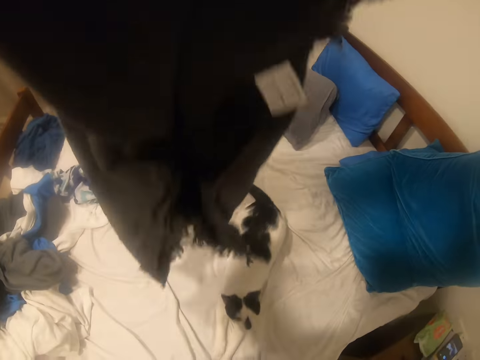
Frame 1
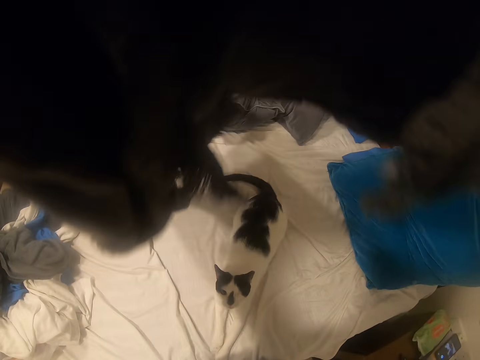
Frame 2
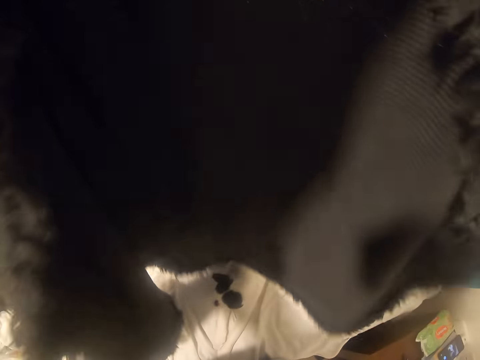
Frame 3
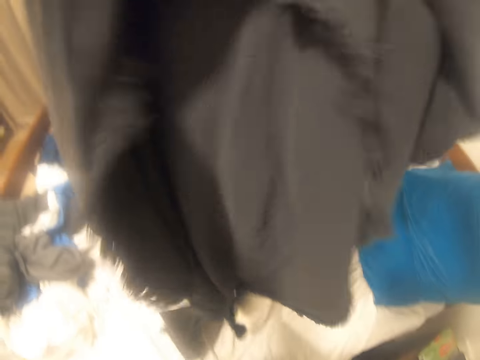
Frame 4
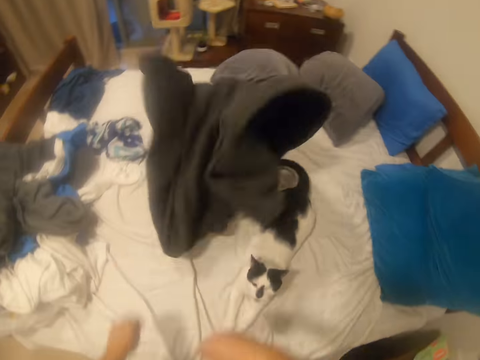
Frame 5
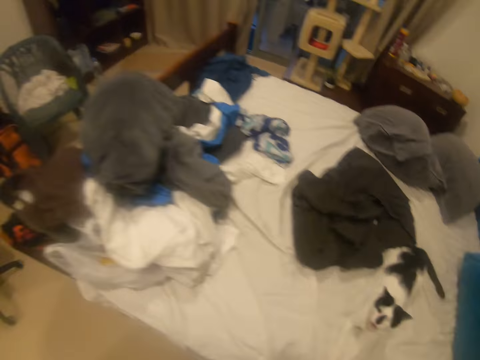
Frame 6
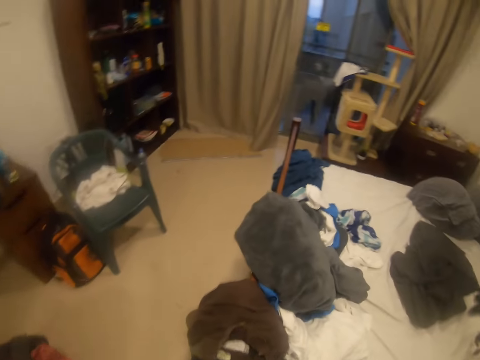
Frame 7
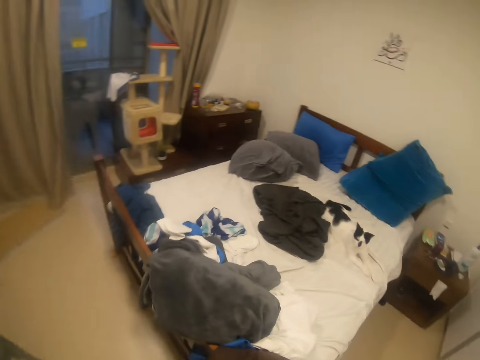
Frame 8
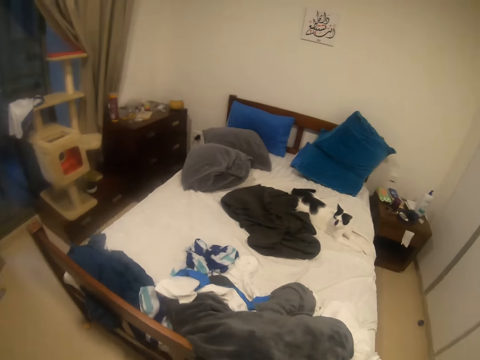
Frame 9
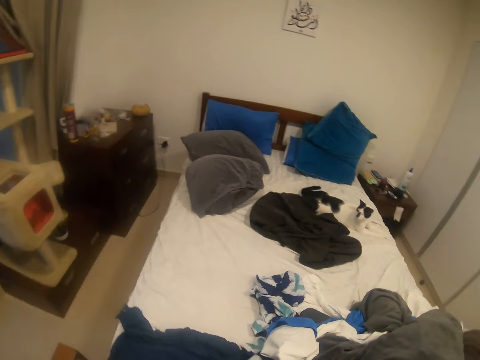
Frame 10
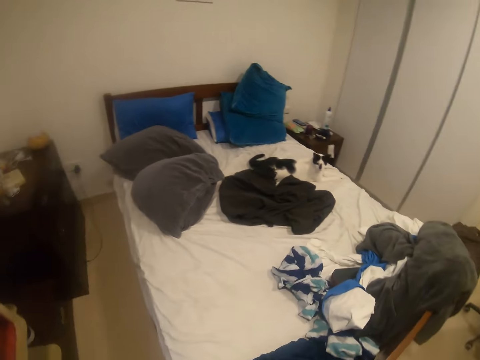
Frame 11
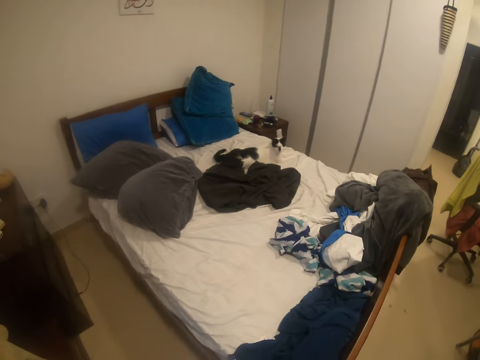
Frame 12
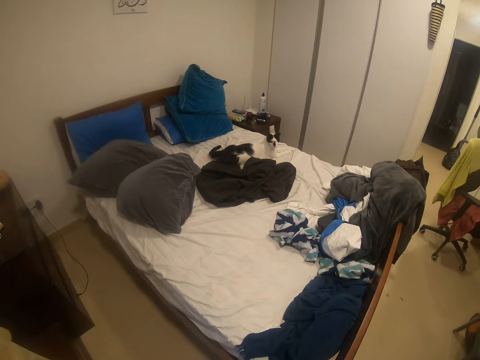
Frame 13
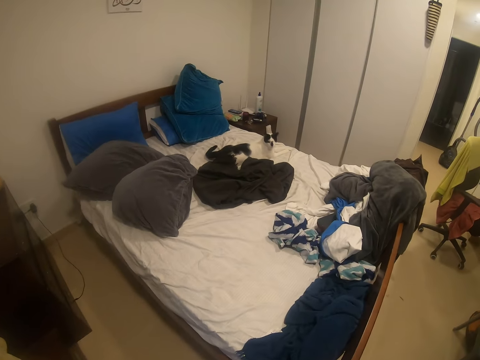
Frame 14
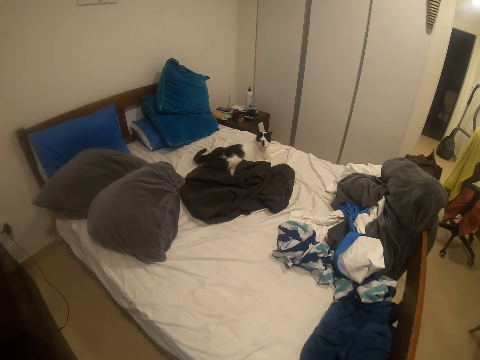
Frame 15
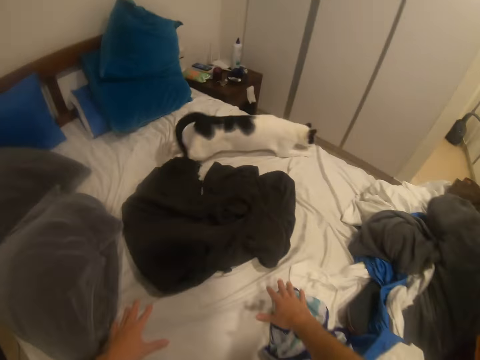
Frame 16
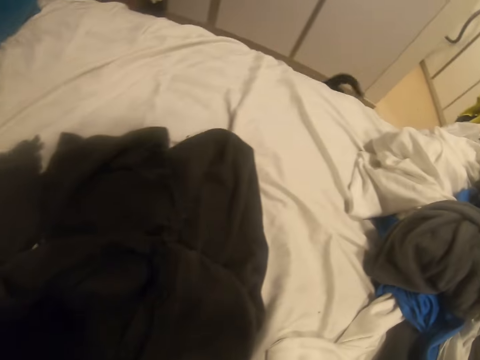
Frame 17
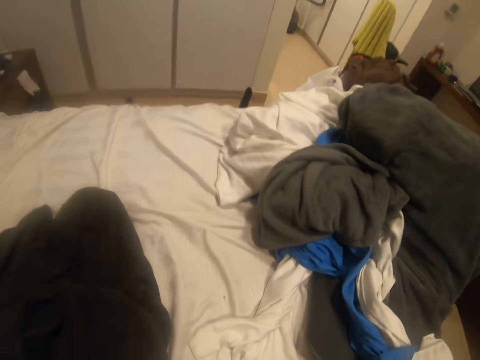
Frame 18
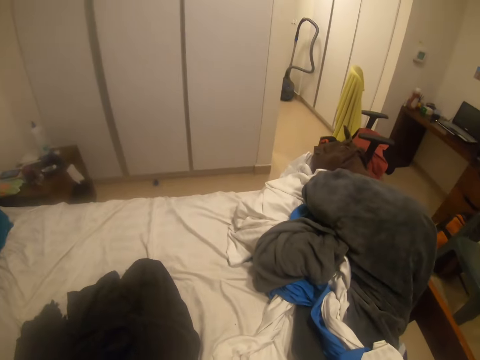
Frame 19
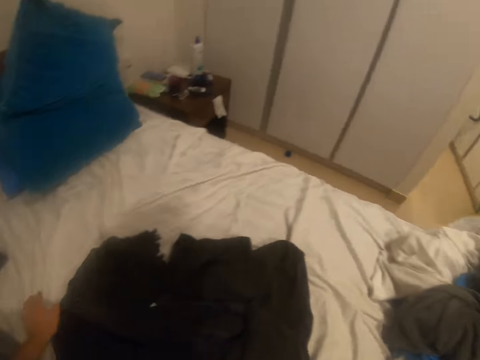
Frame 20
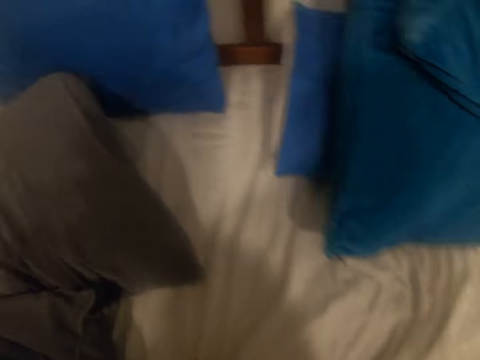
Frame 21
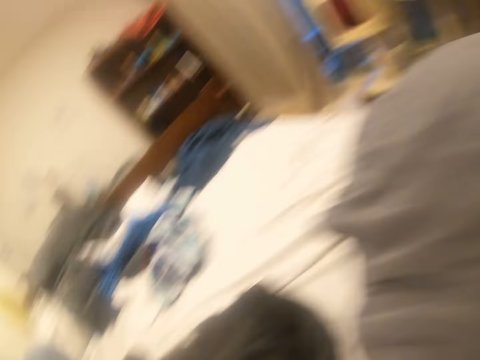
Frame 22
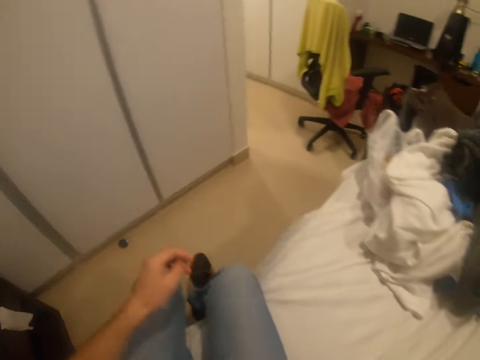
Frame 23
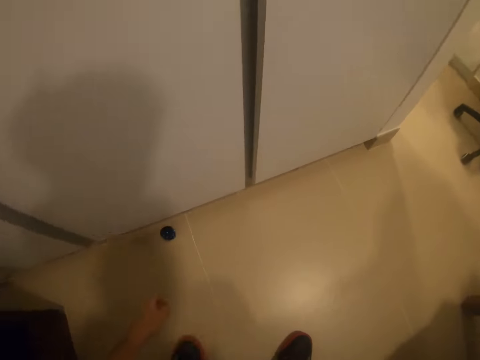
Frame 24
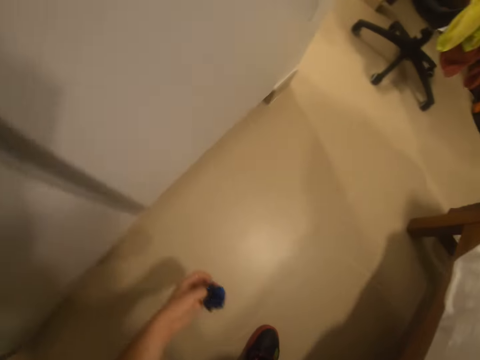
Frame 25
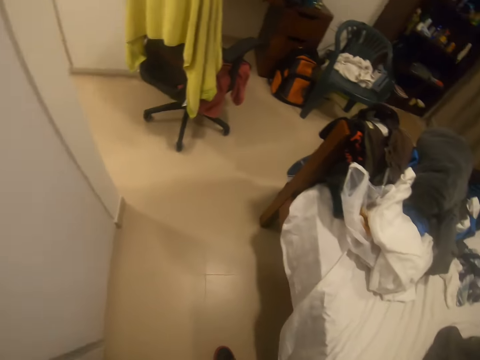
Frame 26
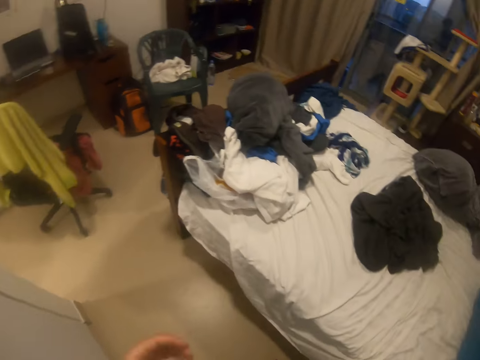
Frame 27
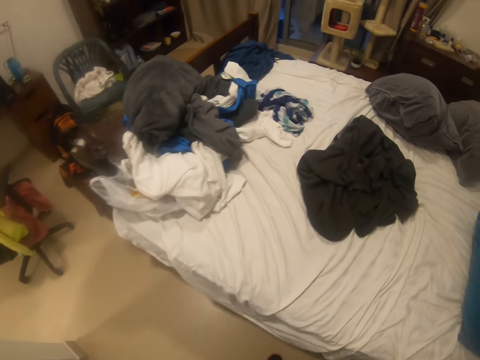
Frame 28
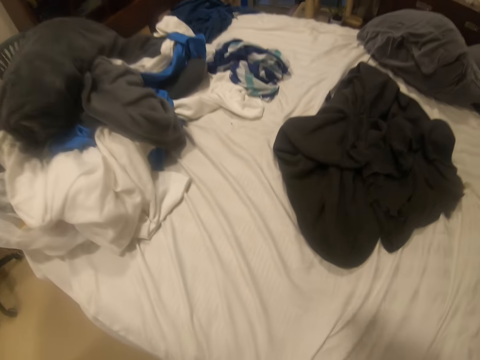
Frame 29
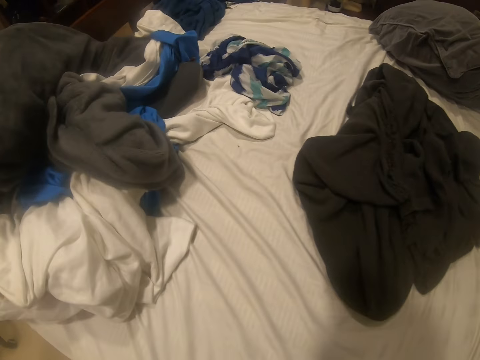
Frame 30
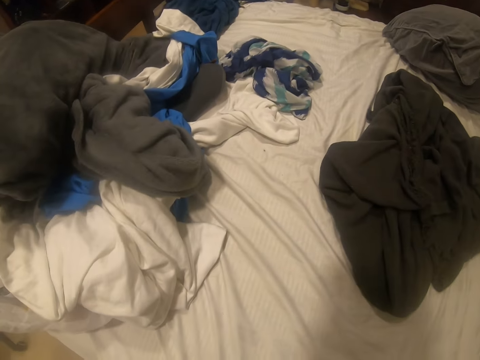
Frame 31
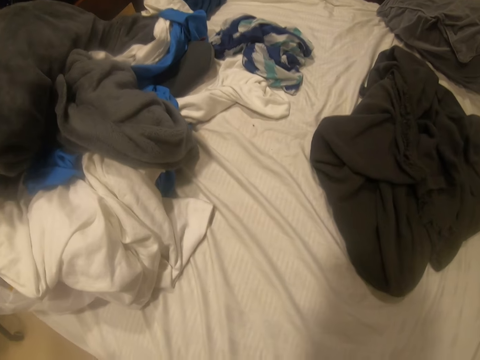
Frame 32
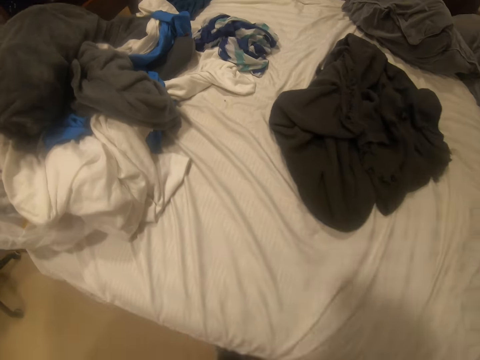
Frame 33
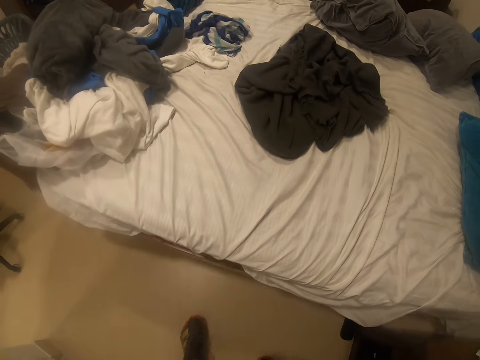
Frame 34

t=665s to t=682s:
The camera wearer holds the cloth or blanket up. They throw the blanket on the bed. They walk to the other side of the bed. They get on the bed. They hold the bed. They sit on the bed. They get off the bed. They pick up a paper ball on the floor.

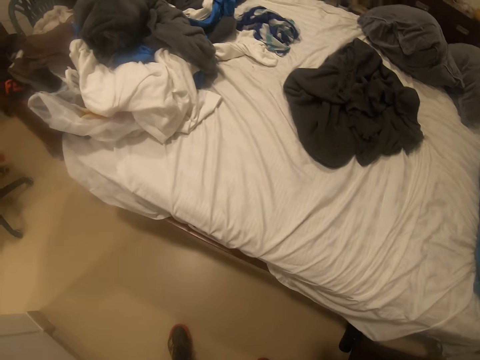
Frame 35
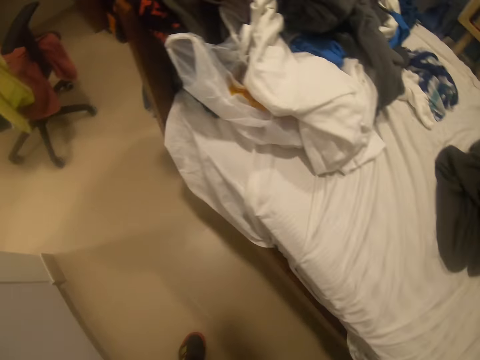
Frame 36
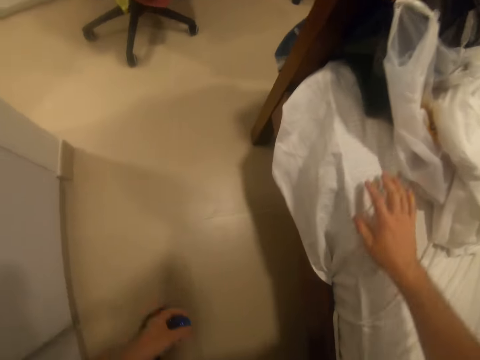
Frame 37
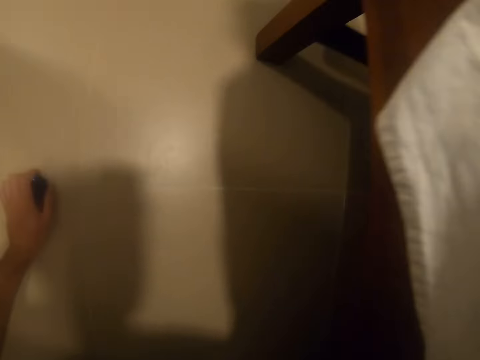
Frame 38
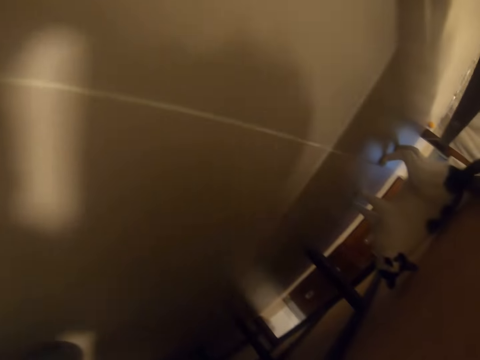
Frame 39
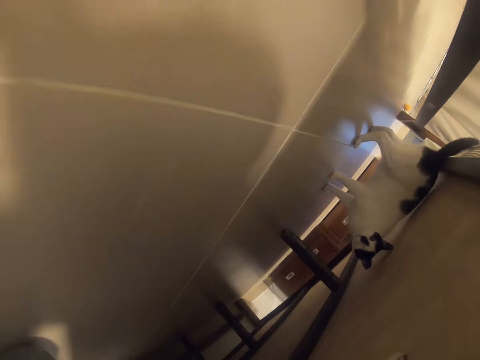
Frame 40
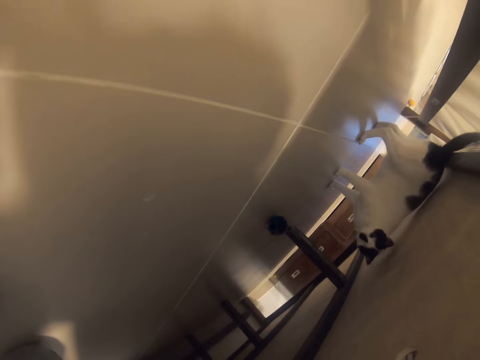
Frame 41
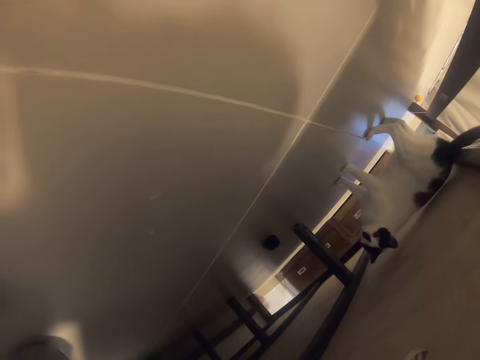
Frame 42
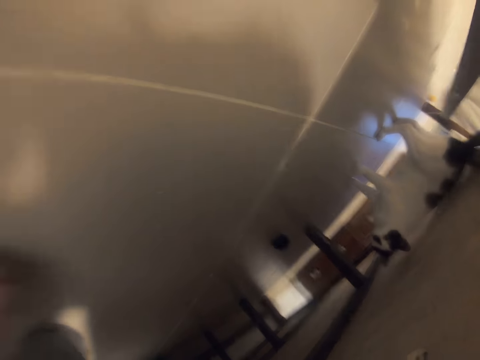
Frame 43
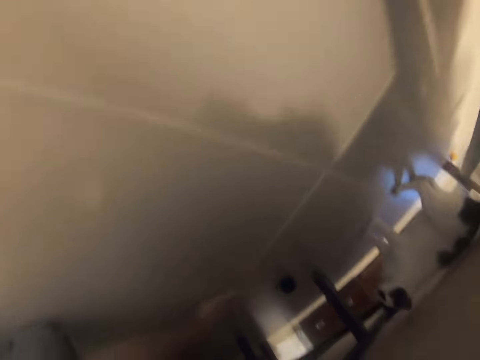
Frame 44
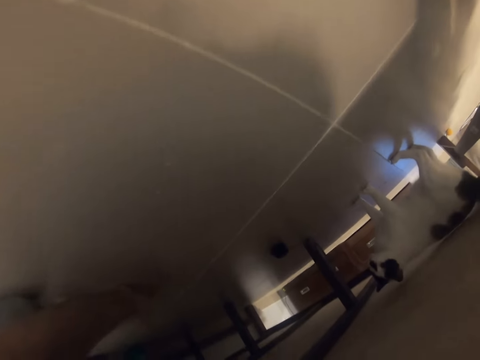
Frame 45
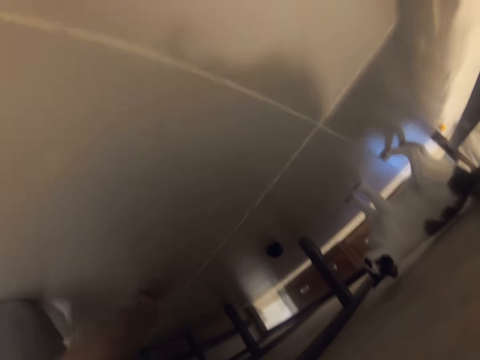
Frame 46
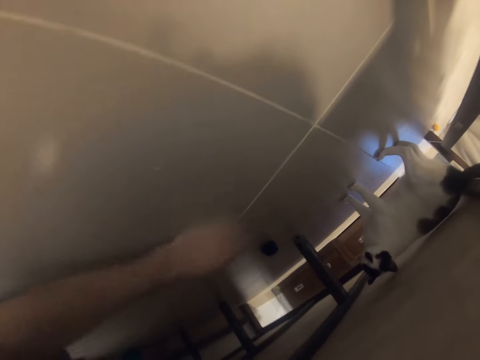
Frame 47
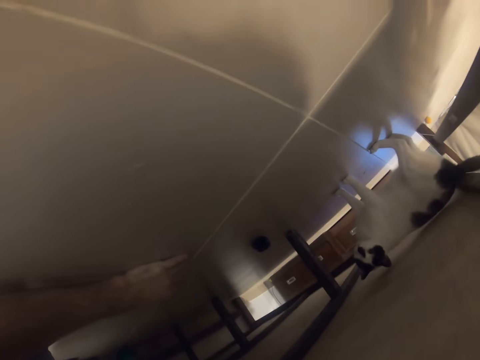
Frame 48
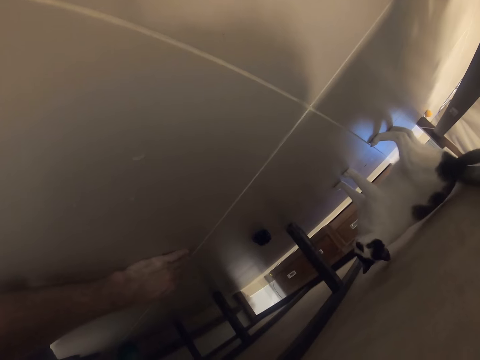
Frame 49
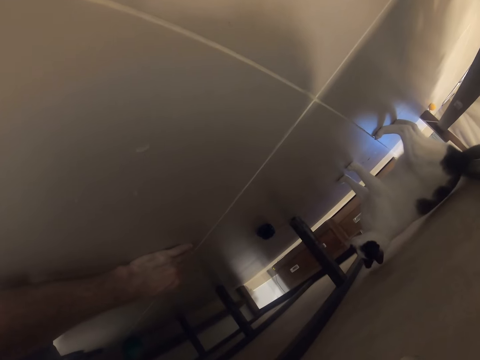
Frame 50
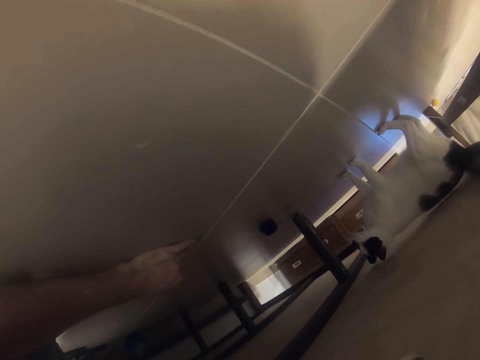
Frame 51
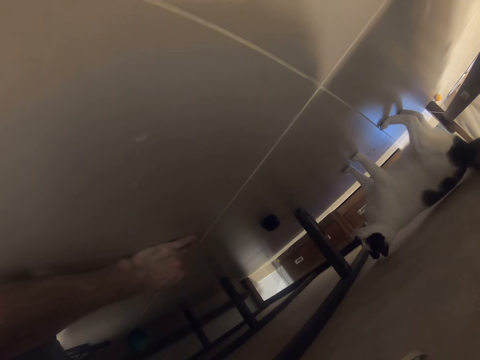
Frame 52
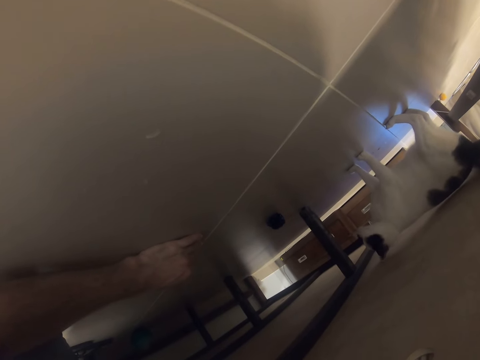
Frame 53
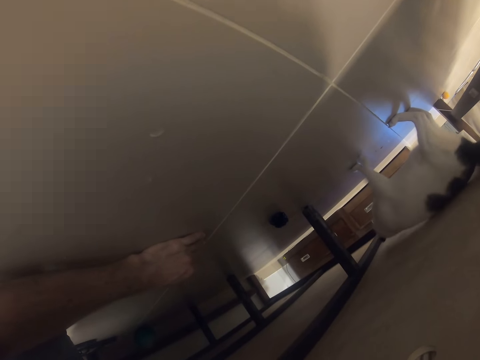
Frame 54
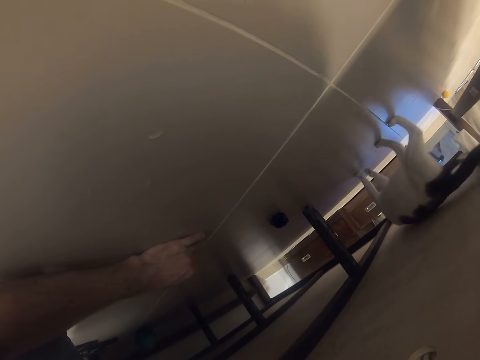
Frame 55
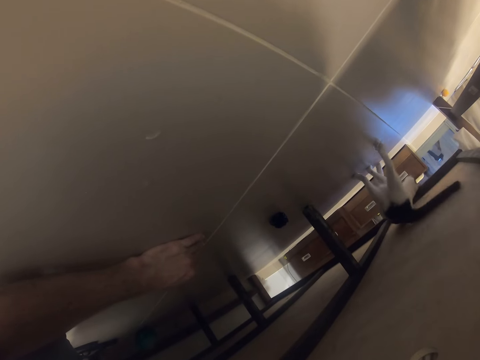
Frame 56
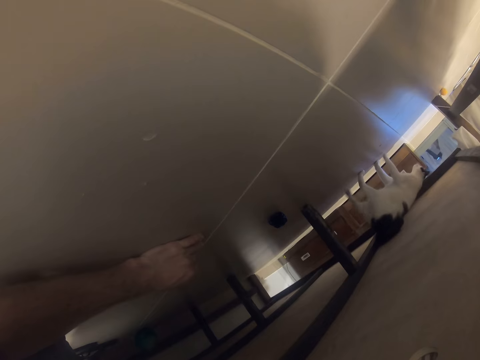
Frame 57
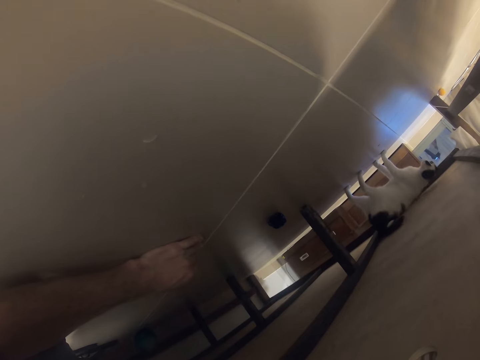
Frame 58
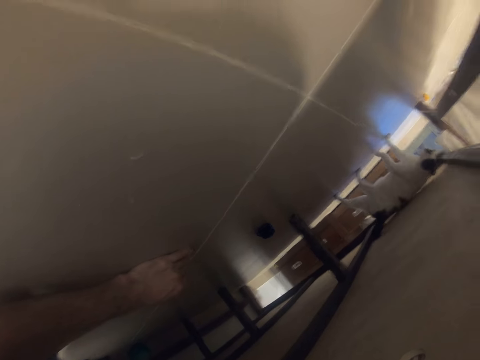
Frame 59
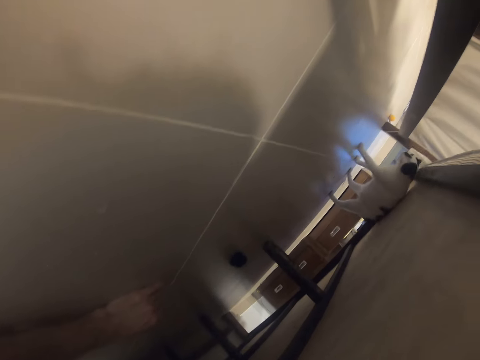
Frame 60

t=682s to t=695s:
The camera wearer looks under the bed. He tosses the paper ball at the cat. He moves his hand around on the floor. He plays with the cat. He looks at the cat.
